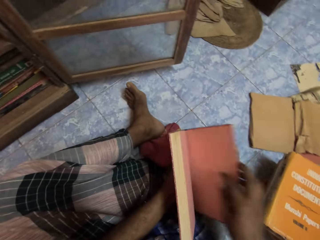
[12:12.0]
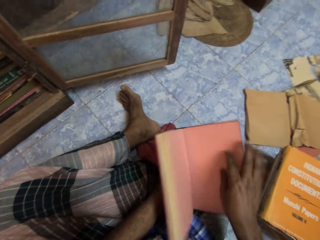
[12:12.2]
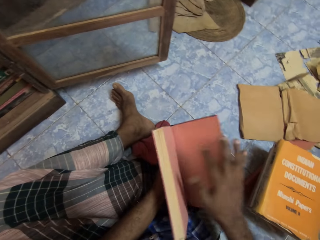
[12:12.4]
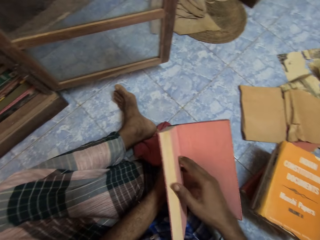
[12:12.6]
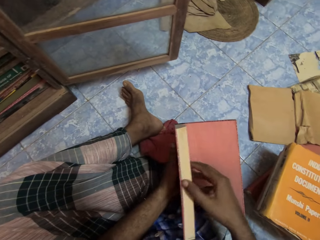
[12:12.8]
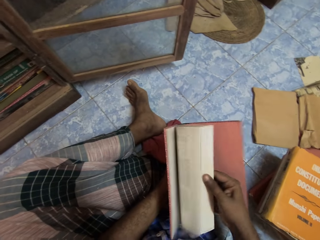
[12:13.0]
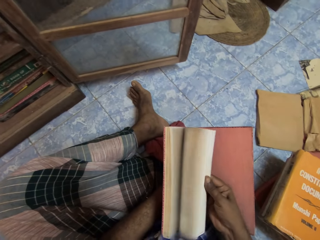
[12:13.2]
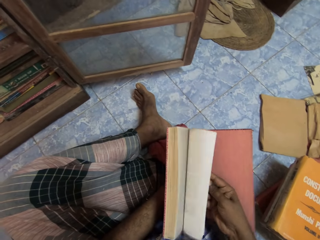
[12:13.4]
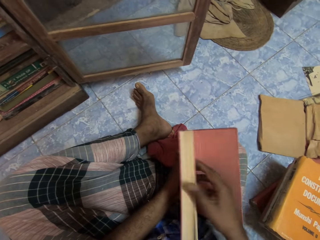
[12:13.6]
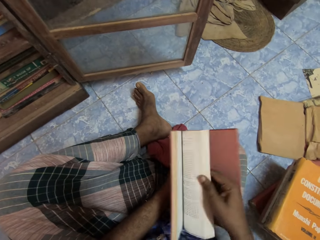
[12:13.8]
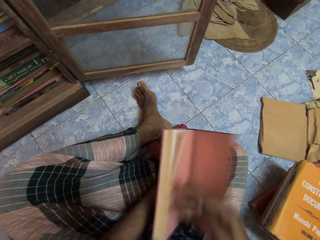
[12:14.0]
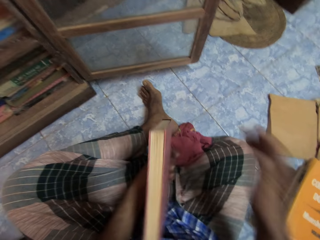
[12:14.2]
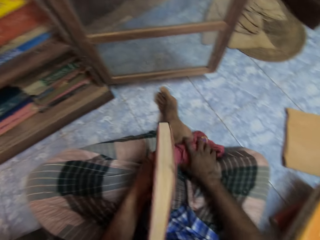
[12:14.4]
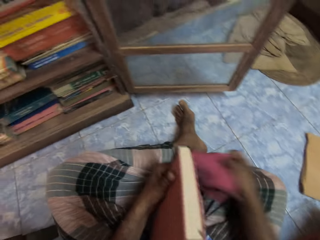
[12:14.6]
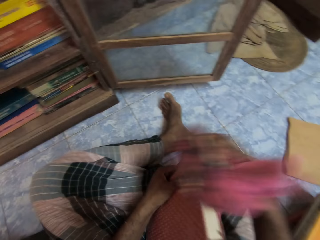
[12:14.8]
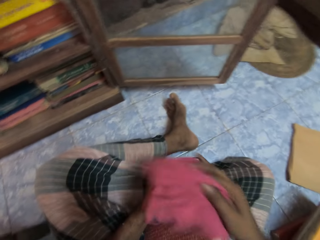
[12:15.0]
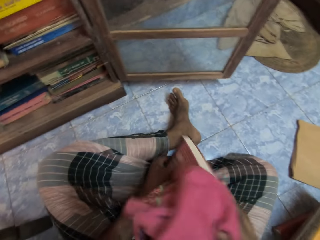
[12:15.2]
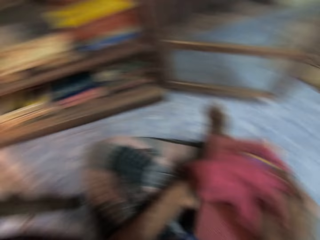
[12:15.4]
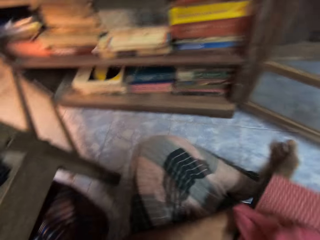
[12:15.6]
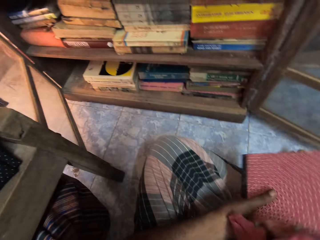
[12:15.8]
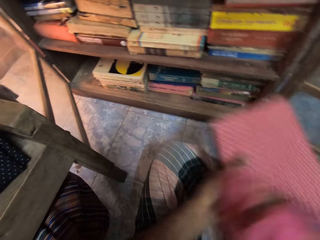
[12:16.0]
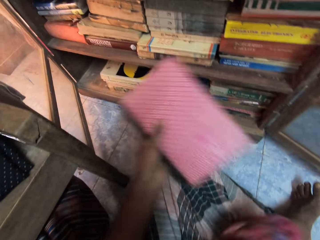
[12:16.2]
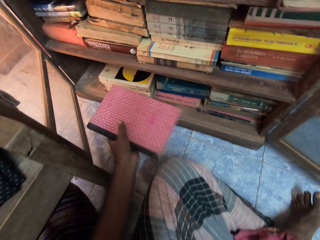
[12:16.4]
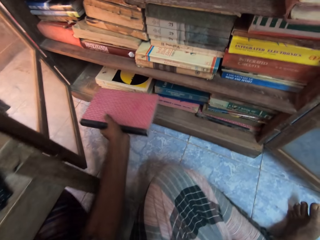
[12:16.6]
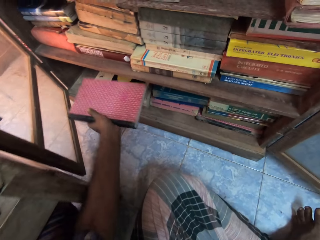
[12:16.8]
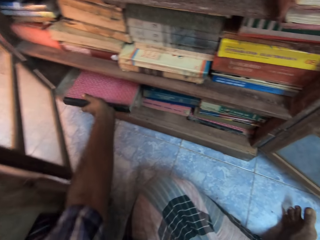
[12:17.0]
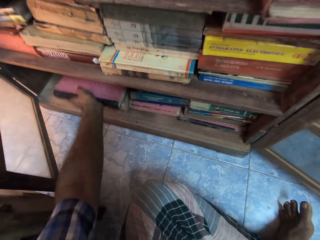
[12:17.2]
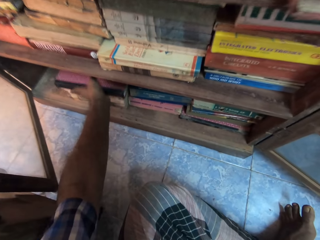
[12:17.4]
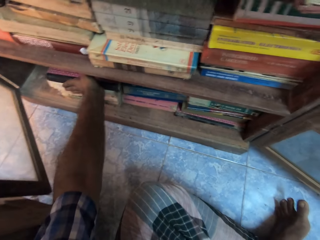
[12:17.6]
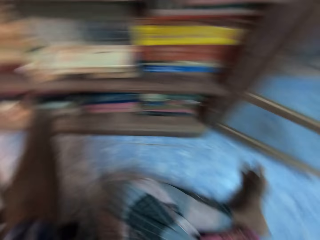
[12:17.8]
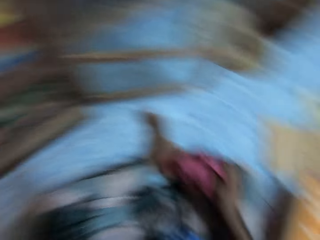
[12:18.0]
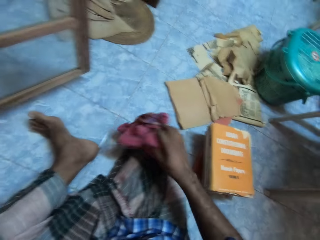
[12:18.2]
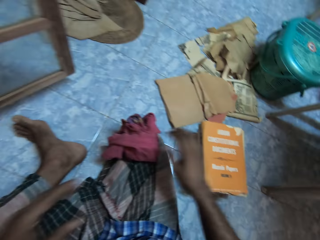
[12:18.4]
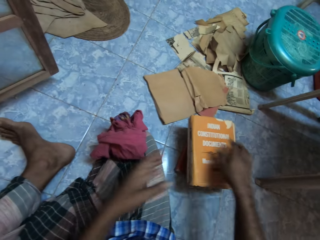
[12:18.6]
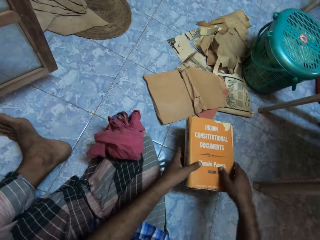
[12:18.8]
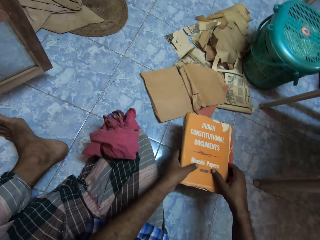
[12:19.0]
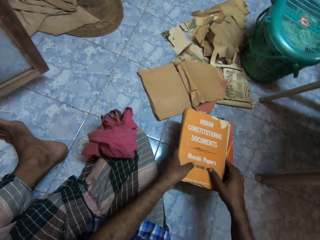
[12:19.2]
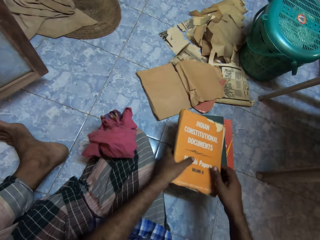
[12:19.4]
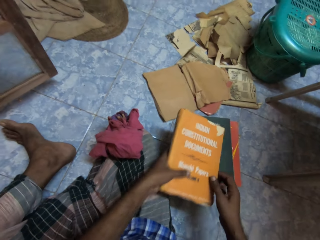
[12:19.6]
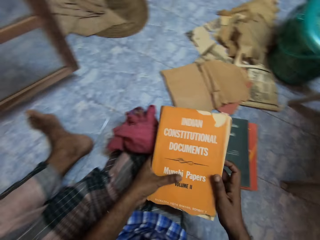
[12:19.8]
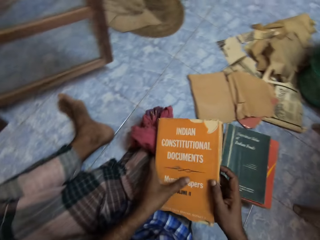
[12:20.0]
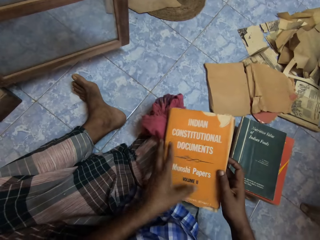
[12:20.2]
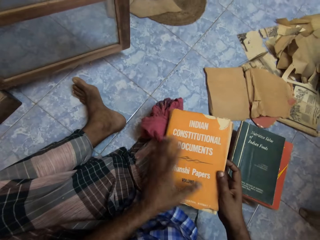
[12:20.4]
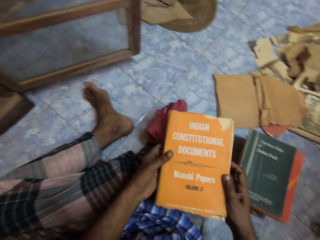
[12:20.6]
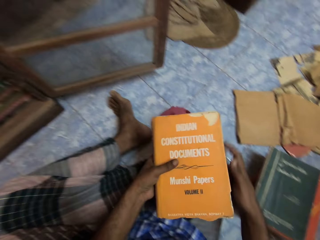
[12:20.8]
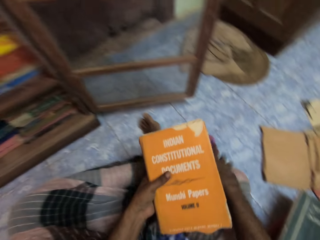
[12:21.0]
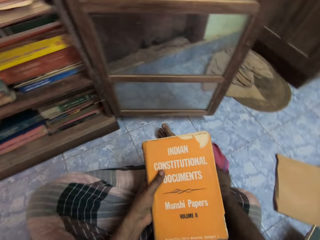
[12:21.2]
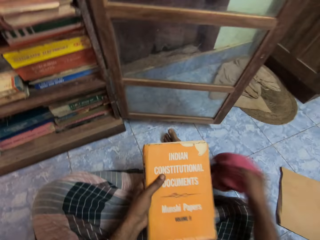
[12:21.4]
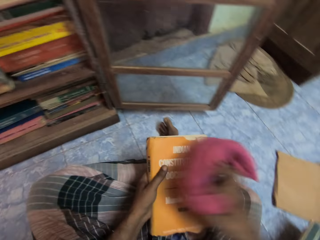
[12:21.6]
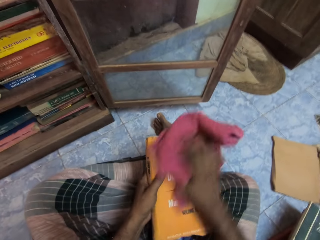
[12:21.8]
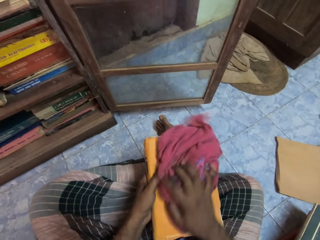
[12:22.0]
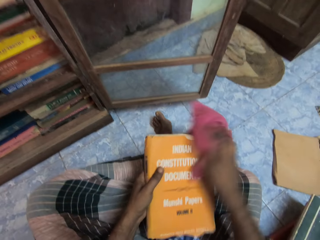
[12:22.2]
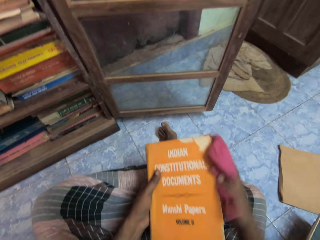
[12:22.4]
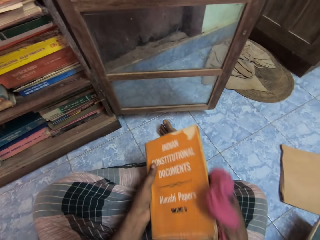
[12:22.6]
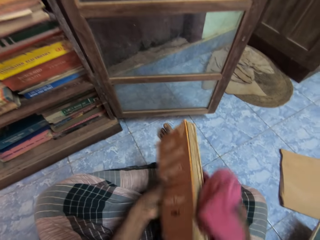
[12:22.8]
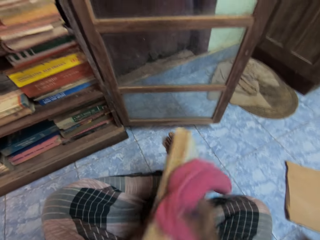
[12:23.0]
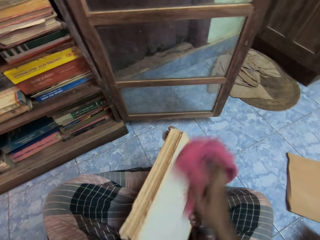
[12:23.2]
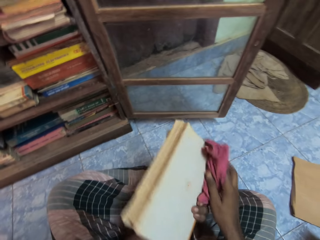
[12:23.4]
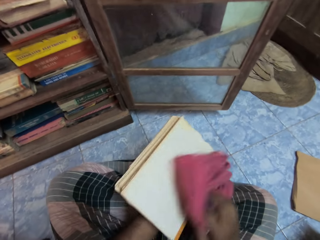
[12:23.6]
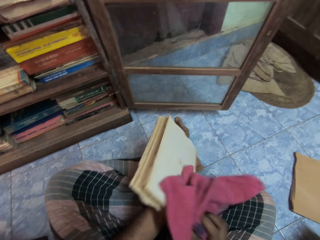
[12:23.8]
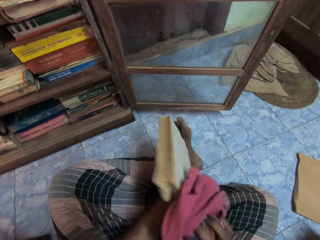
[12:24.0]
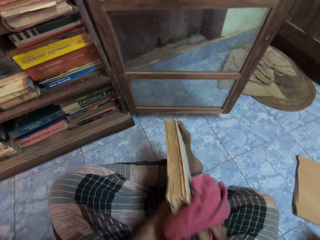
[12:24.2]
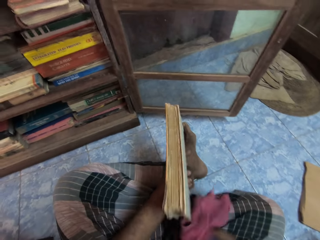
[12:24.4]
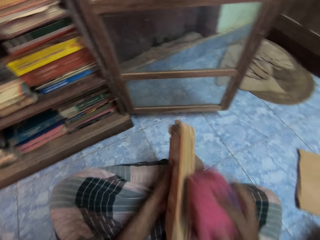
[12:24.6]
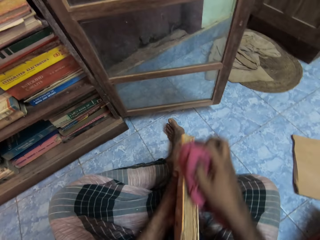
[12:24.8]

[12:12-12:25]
The camera wearer flips pages in the book with his right hand. He holds the book with his left hand. He picks the rag from the floor with his right hand. He cleans the book with the rag in his right hand. He places the book on the stack of books in the shelf with his left hand. He drops the rag on his lap with his right hand. He picks a book from the pile of books on the floor with both hands. He holds the book with his left hand. He picks the rag from the floor with his right hand. He cleans the book with the rag in his right hand.

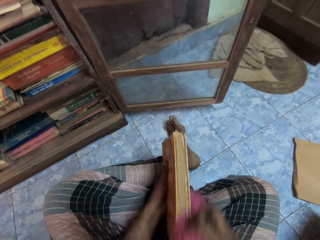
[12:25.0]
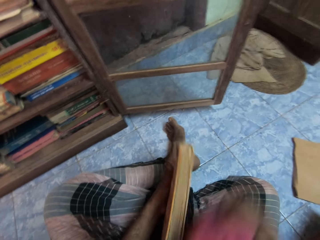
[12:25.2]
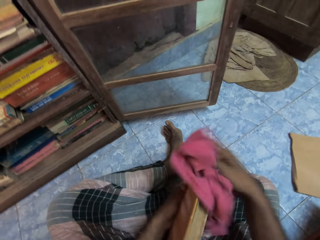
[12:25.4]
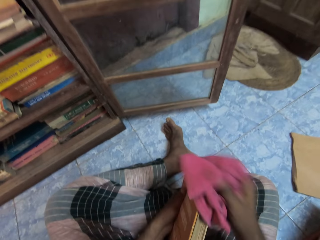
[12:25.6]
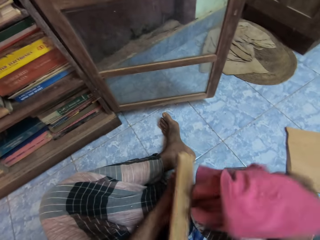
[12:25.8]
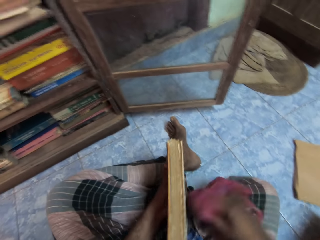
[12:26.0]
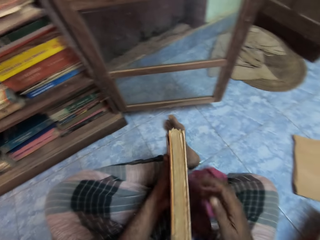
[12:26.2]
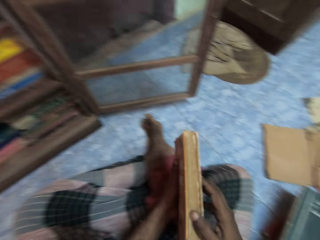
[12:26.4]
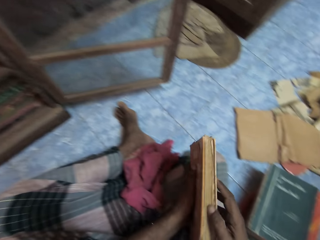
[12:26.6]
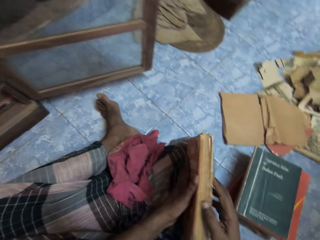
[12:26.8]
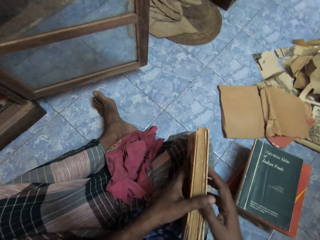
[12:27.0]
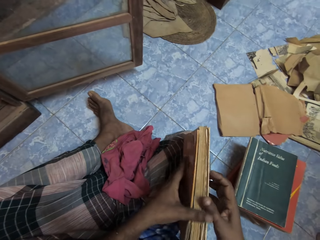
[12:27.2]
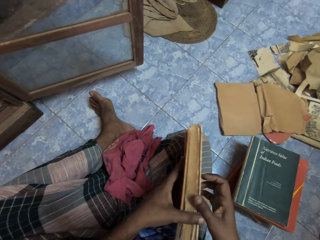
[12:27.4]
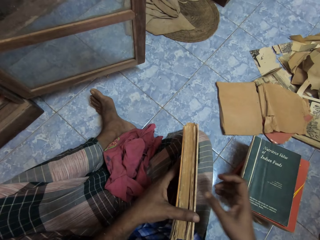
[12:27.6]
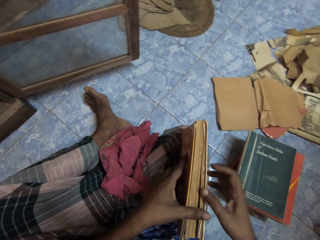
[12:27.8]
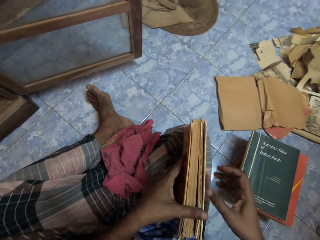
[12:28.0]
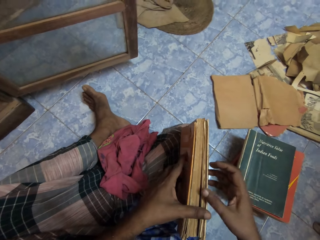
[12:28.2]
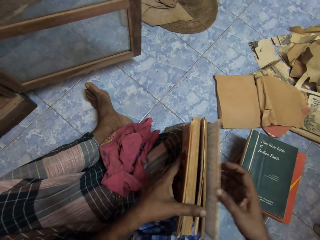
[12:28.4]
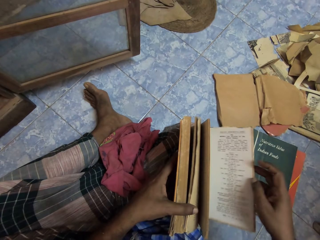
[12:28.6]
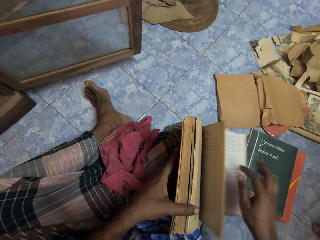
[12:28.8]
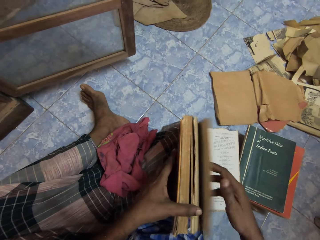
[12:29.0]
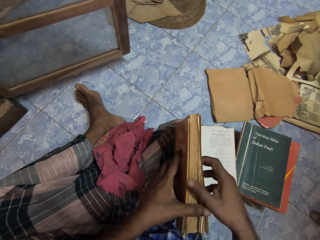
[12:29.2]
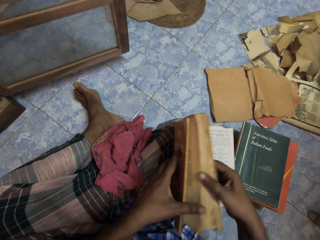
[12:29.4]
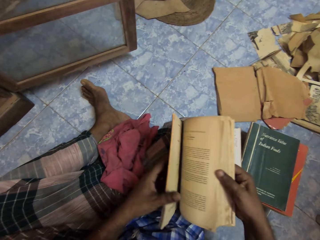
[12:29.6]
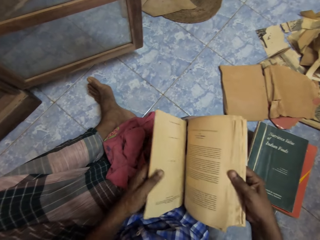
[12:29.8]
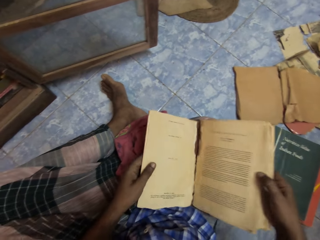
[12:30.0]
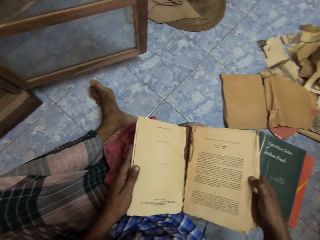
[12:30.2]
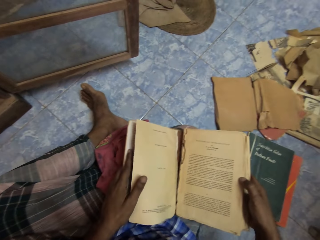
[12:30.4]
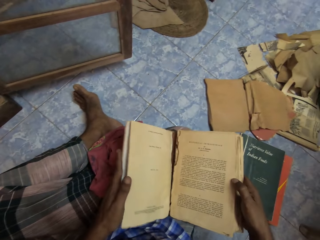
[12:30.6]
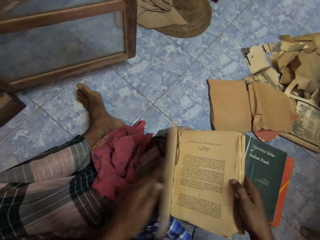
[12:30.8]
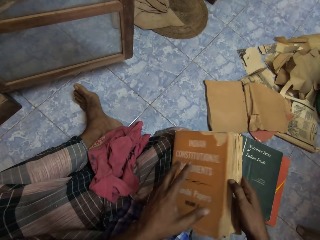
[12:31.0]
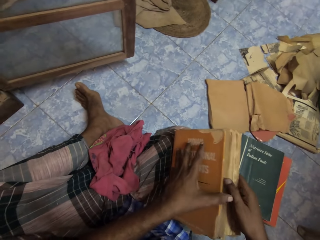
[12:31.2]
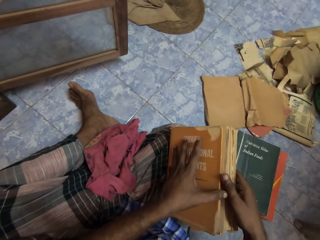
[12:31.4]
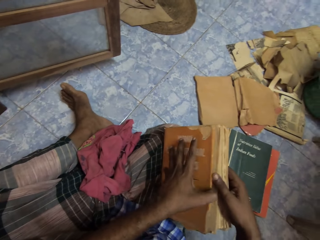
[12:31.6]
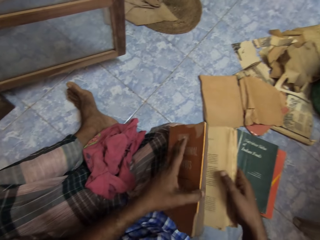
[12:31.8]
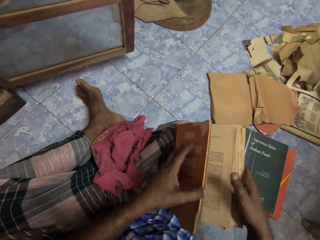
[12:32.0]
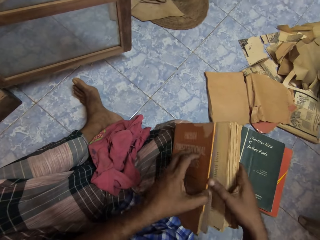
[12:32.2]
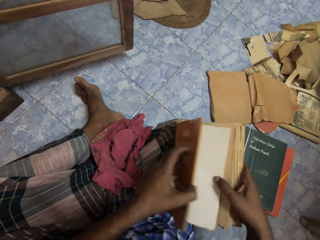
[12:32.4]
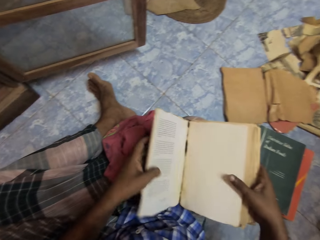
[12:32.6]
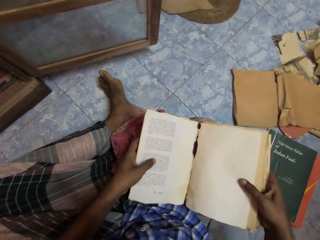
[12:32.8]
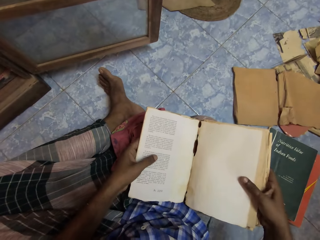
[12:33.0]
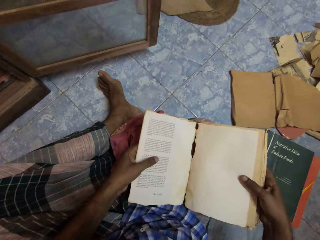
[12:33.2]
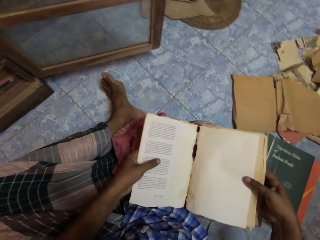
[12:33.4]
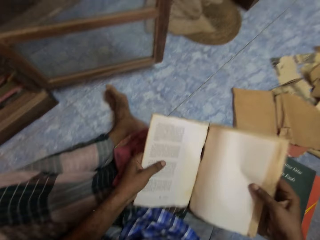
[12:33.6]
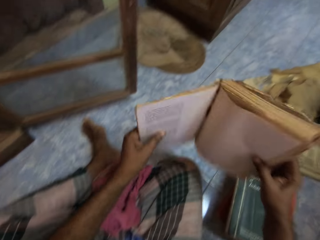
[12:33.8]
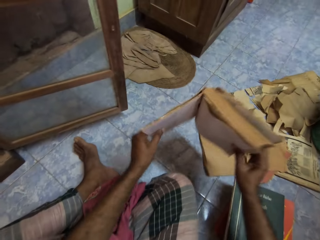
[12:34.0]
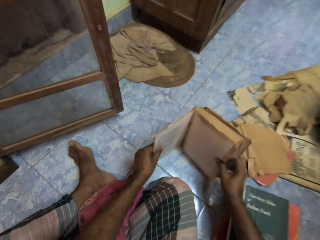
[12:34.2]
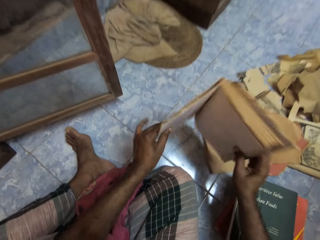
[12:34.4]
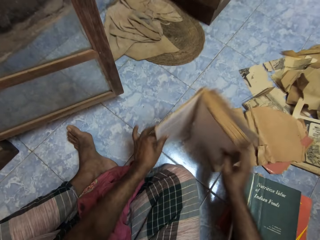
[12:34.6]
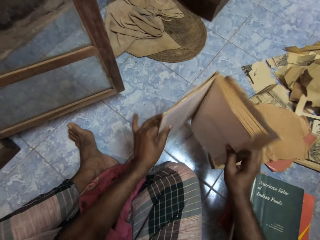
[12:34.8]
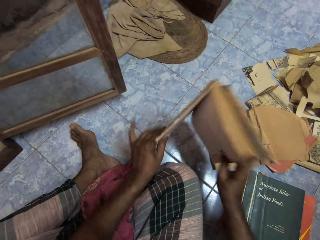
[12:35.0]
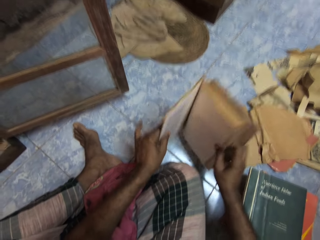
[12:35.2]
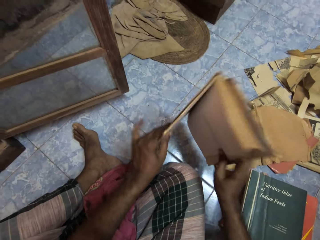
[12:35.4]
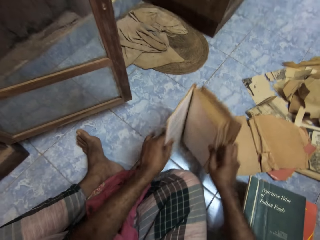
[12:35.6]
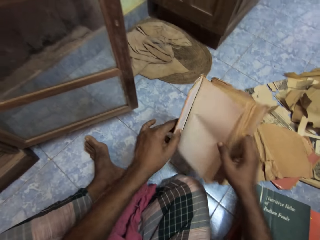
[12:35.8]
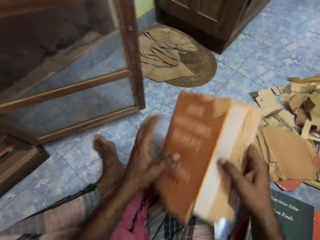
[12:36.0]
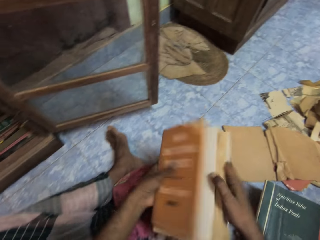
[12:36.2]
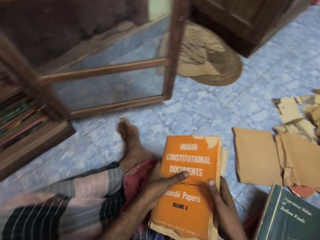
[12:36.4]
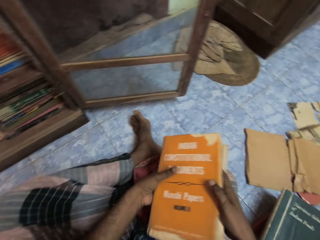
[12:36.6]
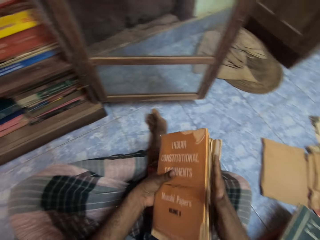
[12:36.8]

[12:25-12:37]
The camera wearer drops the rag on his lap with his right hand. He holds the book with both hands. He places the book on his lap with both hands. He flips pages in the book with both hands. He hits the book on the floor with both hands.
